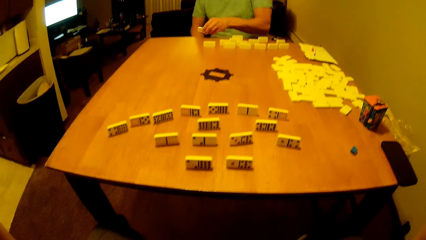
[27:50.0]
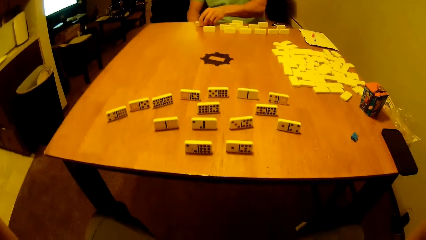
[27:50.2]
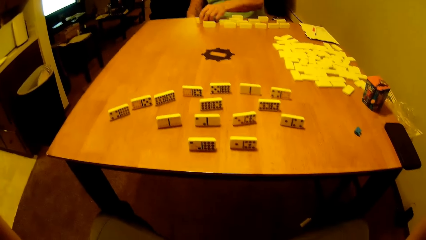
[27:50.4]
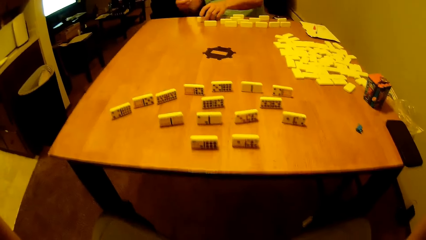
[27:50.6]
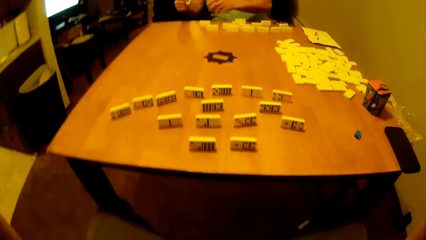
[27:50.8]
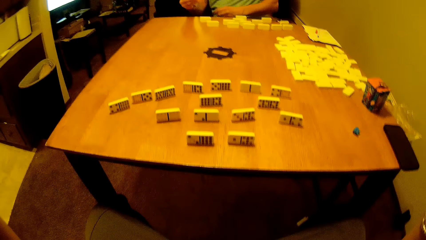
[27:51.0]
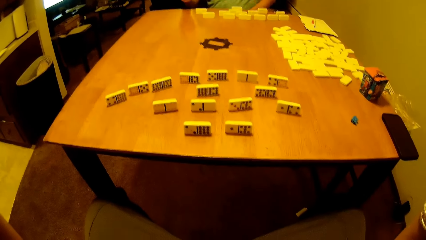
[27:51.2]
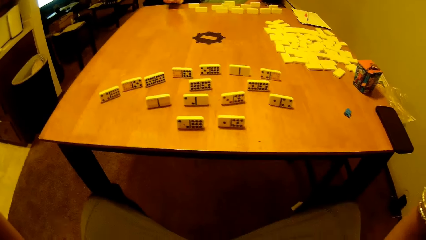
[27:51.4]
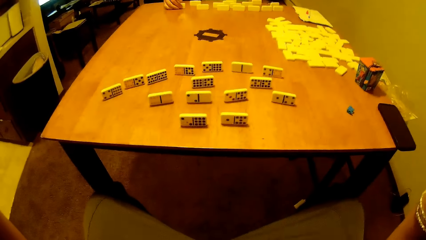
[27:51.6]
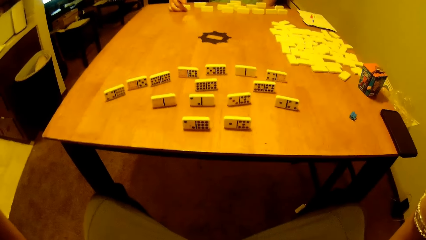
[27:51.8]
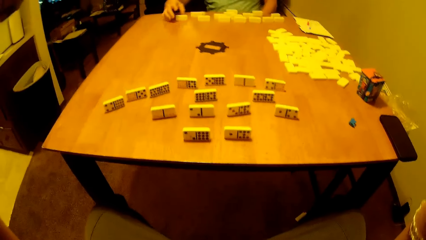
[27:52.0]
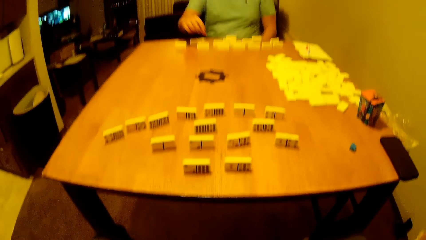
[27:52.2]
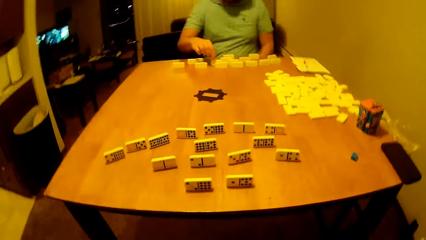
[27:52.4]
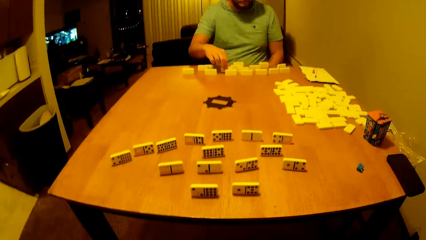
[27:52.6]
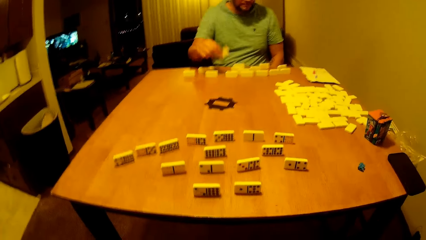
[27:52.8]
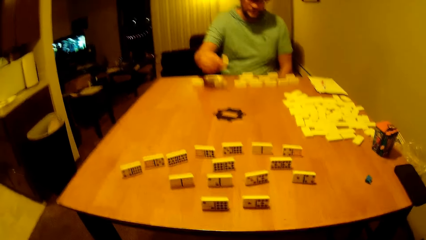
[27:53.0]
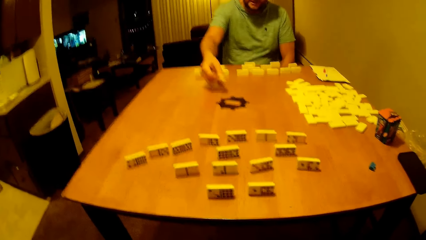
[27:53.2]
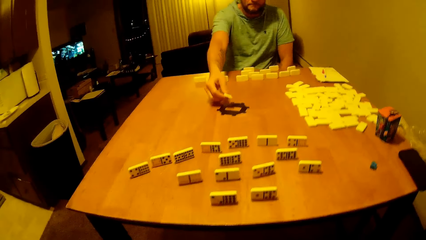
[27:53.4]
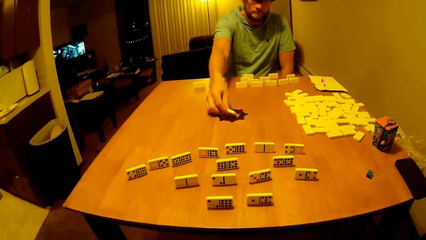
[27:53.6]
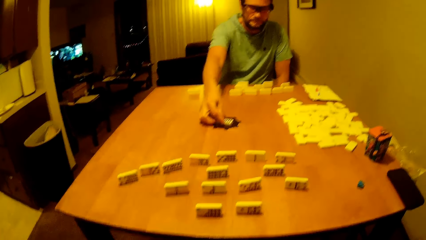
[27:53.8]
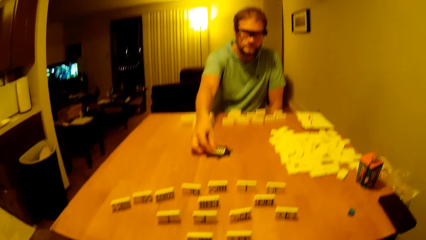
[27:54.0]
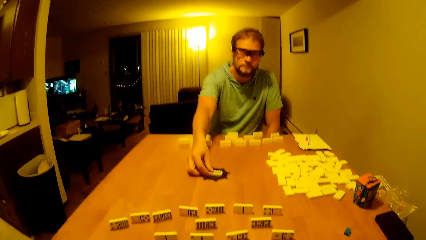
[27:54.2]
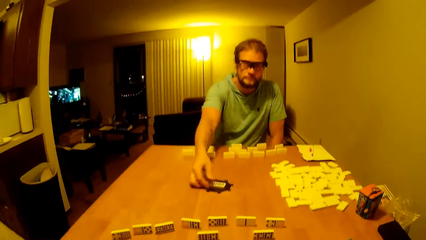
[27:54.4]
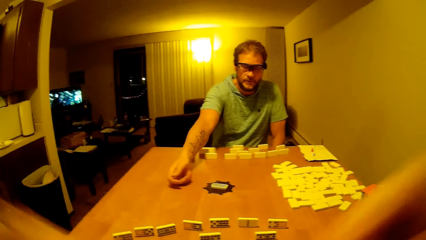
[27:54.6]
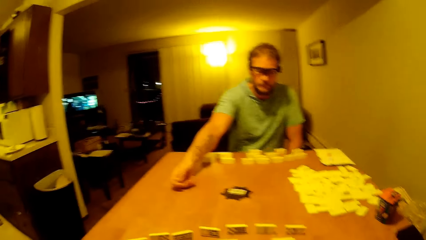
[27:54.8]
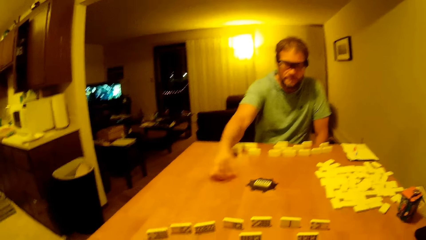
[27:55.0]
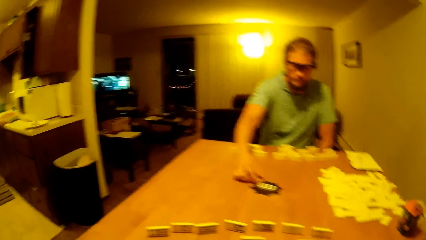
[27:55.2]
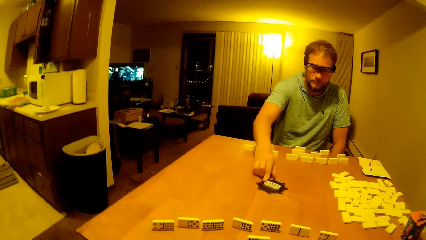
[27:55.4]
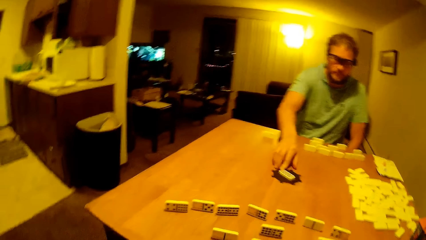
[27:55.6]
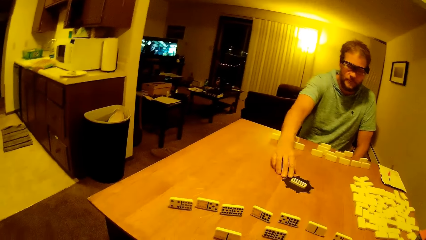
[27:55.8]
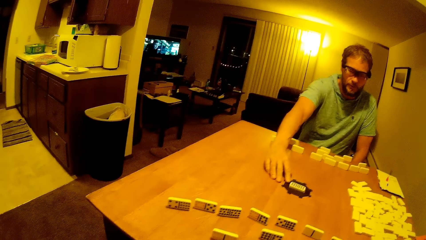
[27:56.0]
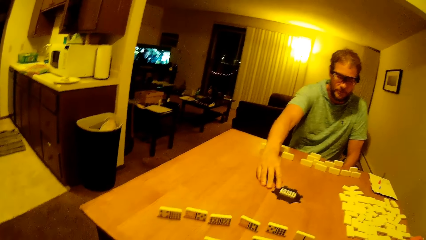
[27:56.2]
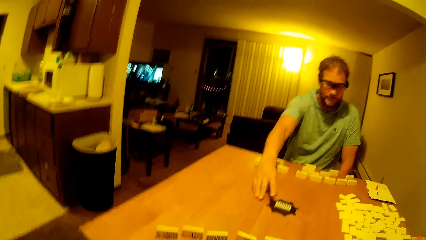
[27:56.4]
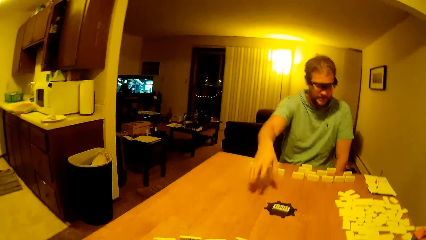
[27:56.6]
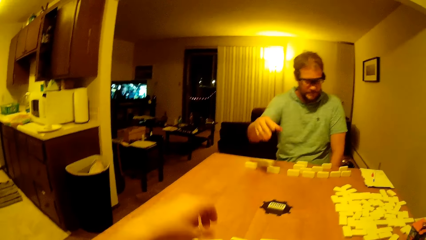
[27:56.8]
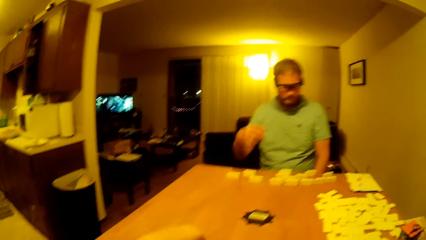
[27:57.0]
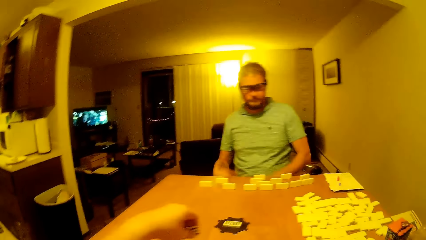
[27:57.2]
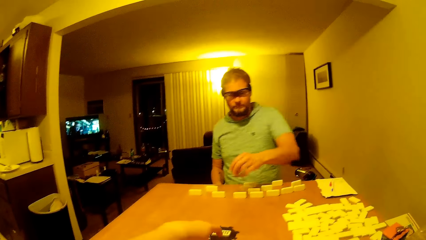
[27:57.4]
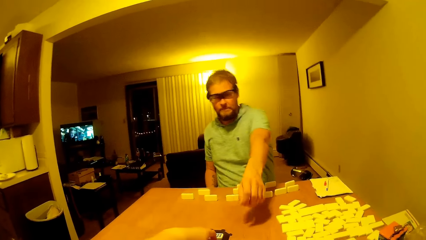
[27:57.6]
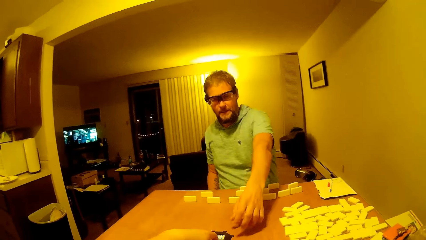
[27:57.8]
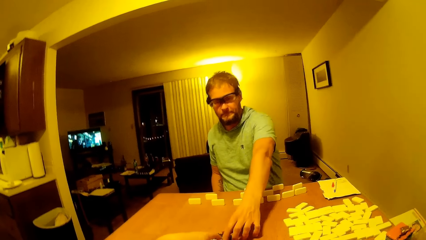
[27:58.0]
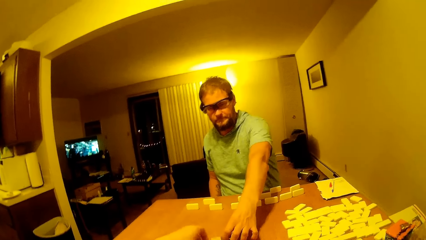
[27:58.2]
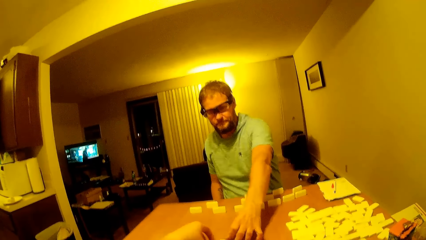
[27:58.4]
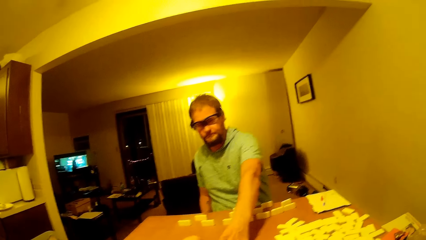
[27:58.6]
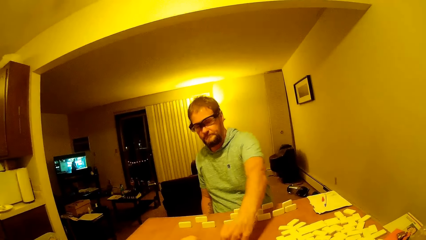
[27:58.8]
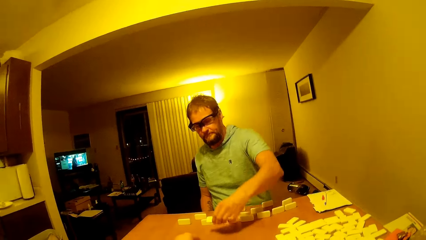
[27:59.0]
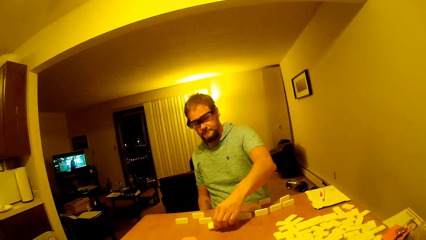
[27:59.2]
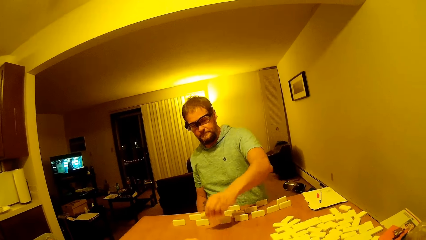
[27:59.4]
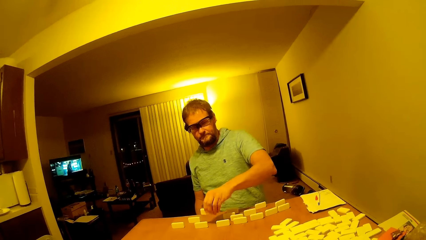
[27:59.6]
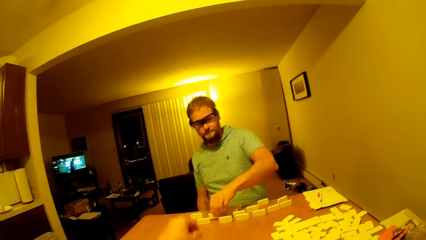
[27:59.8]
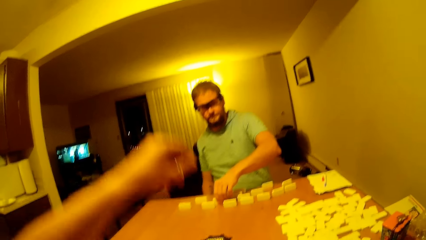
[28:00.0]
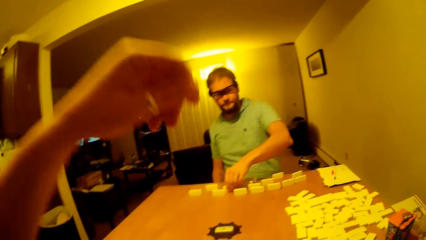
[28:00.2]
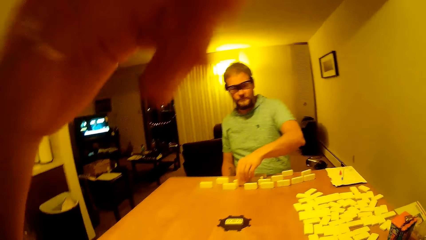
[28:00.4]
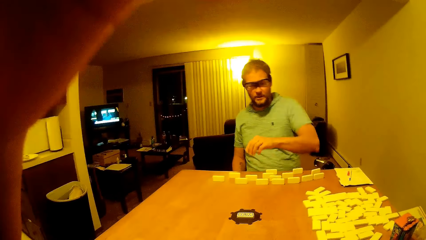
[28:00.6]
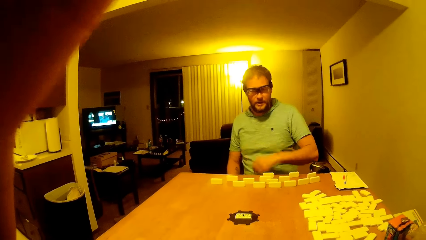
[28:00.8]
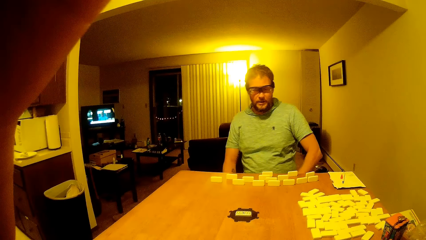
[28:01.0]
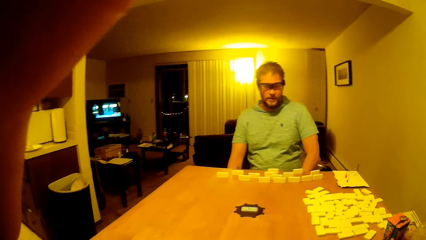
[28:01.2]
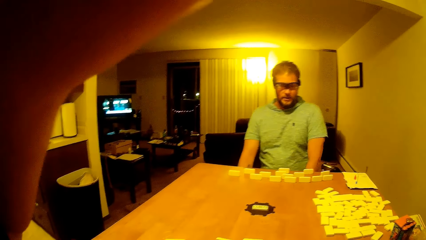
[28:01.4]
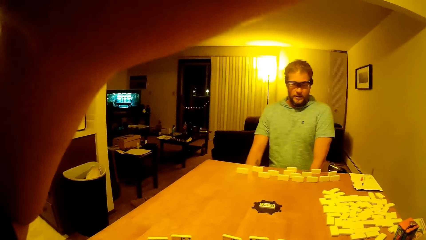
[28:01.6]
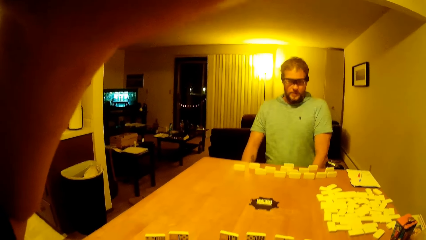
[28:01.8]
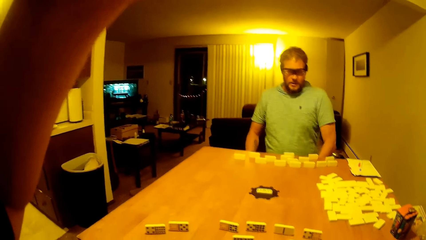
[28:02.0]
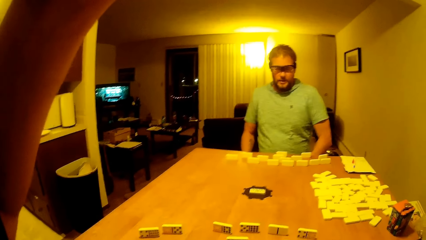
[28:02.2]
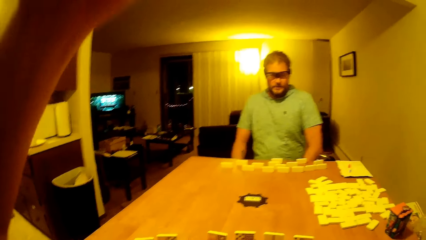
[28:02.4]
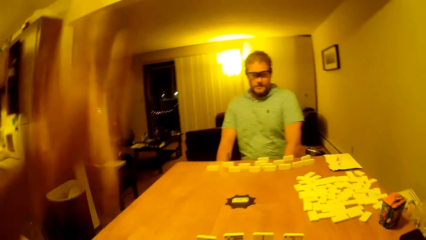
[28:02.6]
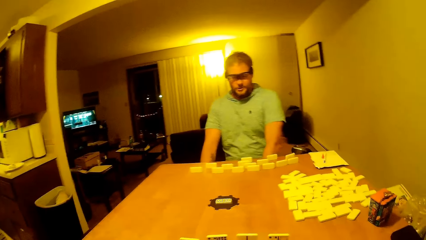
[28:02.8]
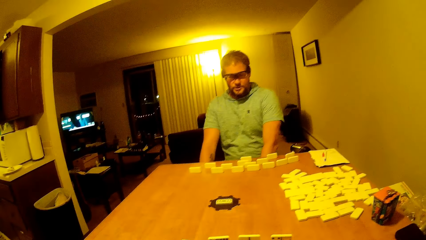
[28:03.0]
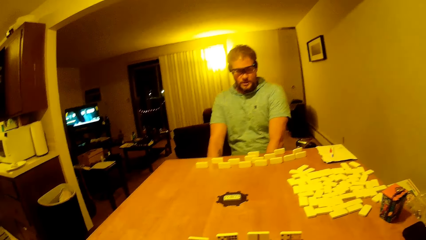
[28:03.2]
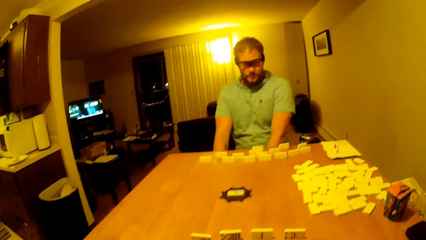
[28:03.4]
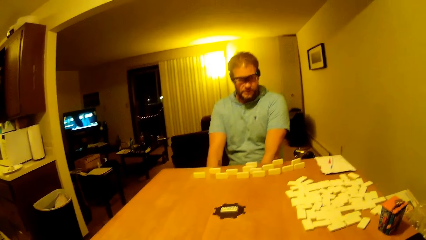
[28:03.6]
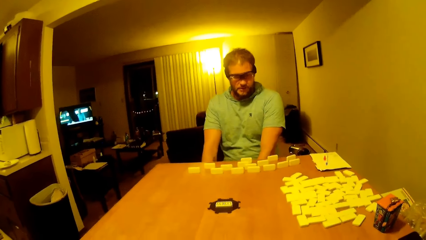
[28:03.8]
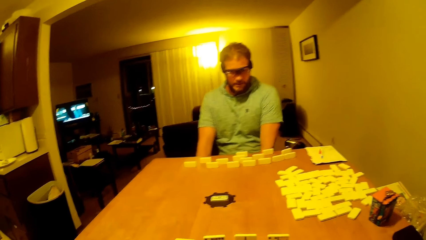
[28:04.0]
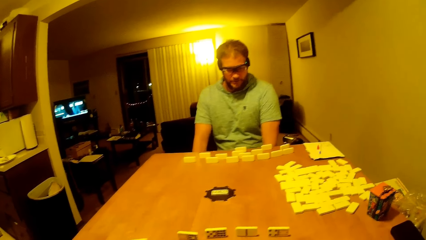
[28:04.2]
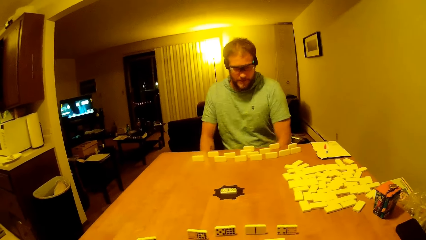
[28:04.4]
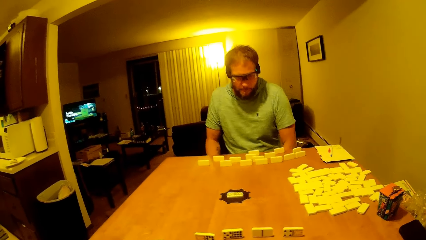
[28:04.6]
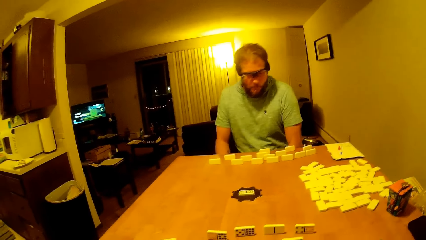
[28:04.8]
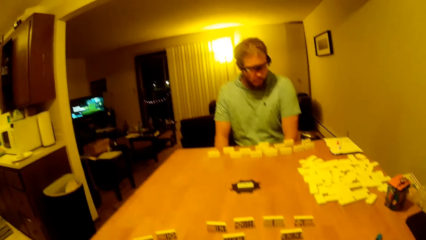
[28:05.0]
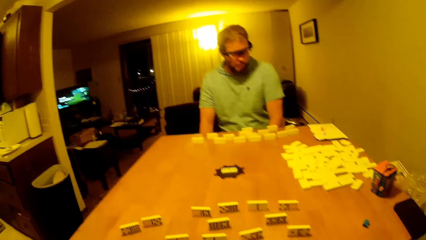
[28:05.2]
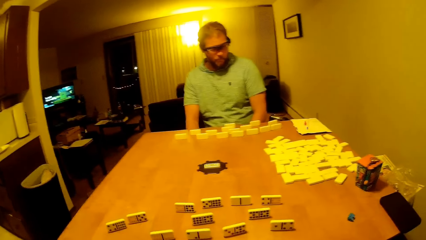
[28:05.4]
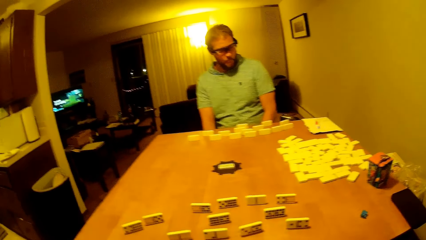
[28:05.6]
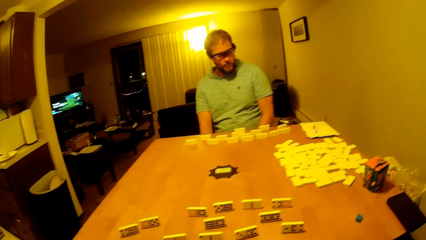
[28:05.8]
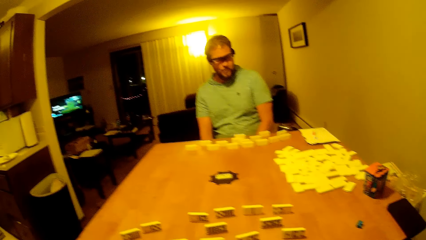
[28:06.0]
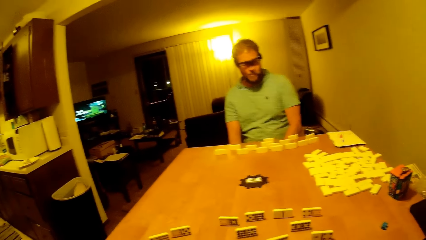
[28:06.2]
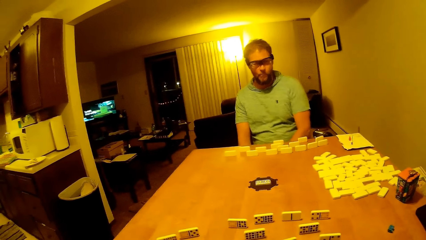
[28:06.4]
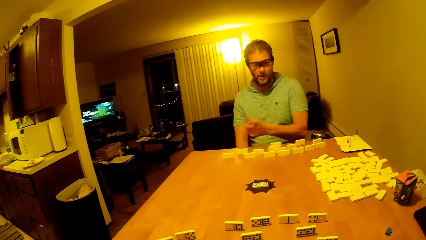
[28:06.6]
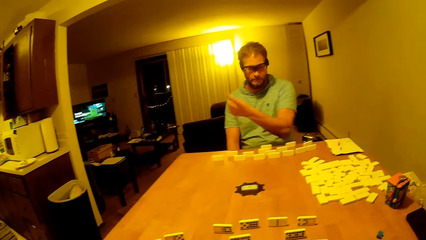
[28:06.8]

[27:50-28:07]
A man arranges the domino blocks, lifts a hand forward, puts the dice in the middle, and touches the dice. The camera wearer lifts a hand up. The man lifts a hand up, moves a hand forward, and picks up the dice. The camera wearer lifts a hand up. The man puts a hand down. The camera wearer lifts a hand down.
